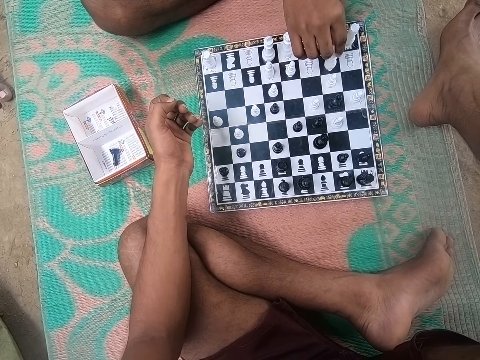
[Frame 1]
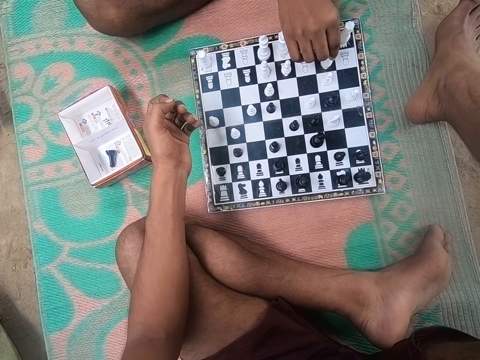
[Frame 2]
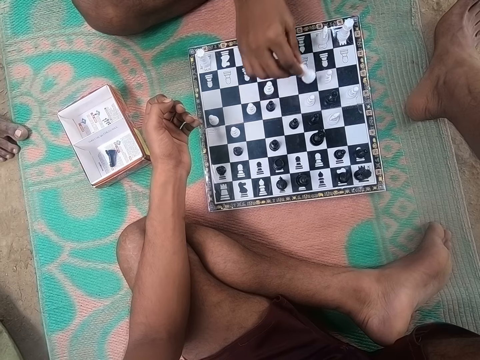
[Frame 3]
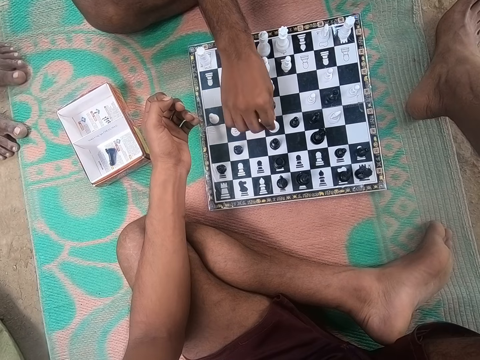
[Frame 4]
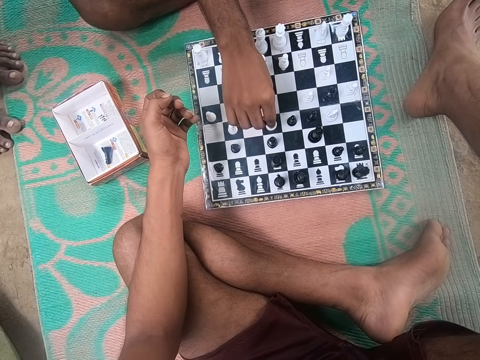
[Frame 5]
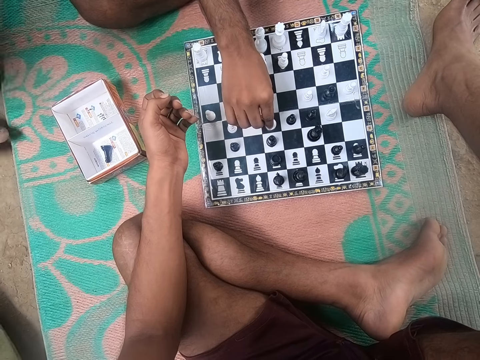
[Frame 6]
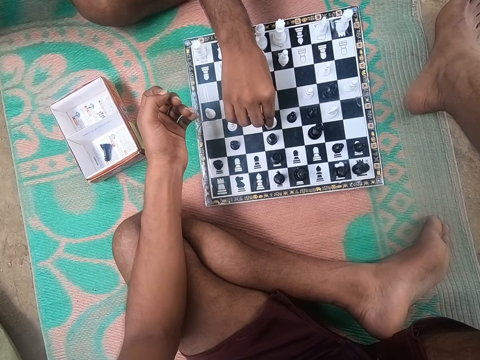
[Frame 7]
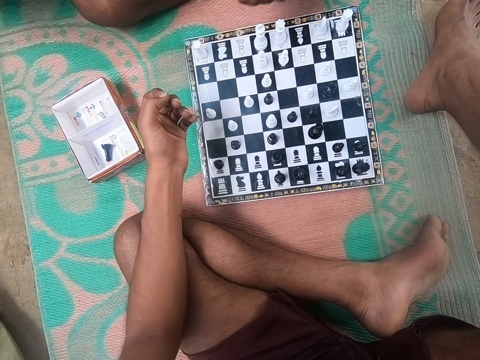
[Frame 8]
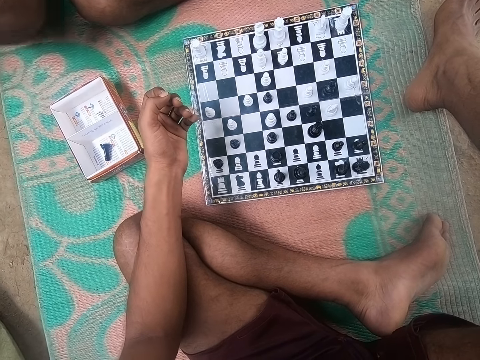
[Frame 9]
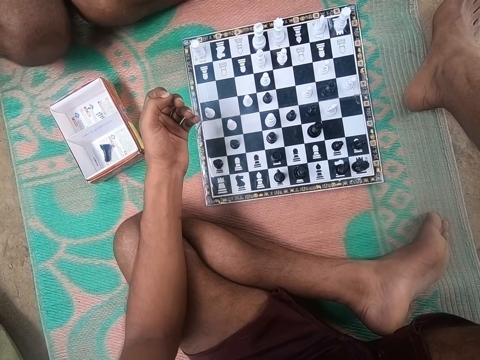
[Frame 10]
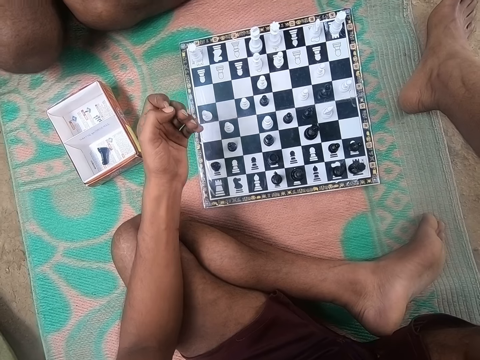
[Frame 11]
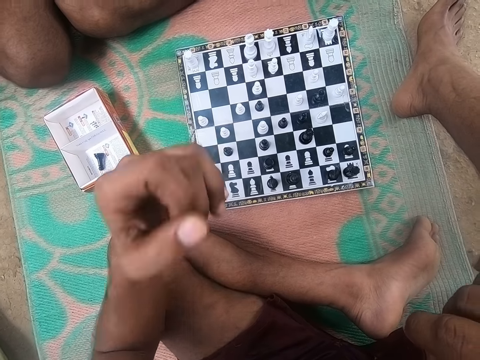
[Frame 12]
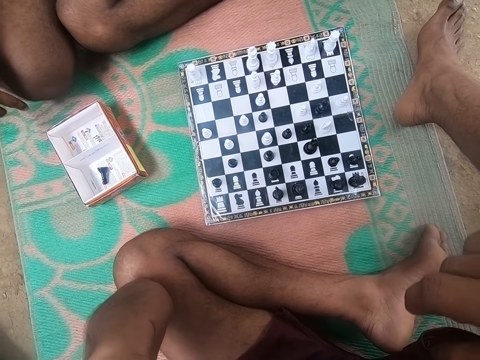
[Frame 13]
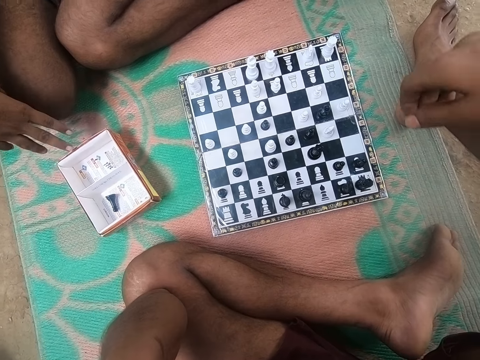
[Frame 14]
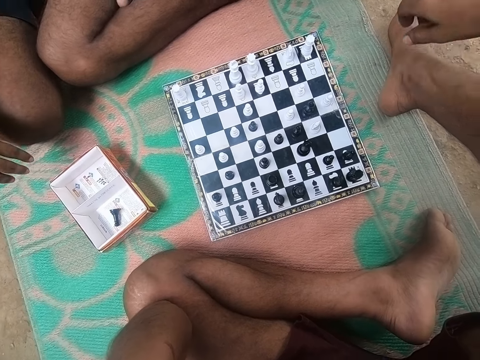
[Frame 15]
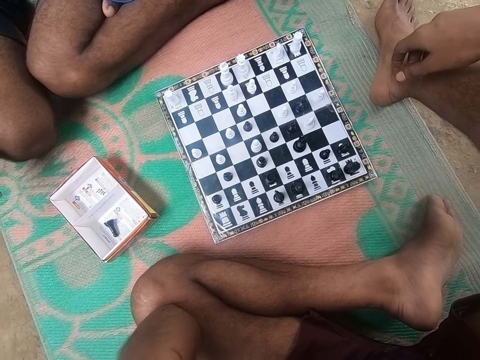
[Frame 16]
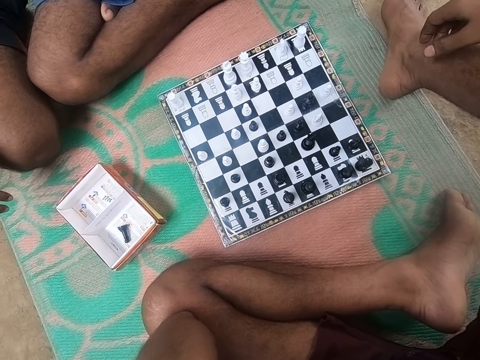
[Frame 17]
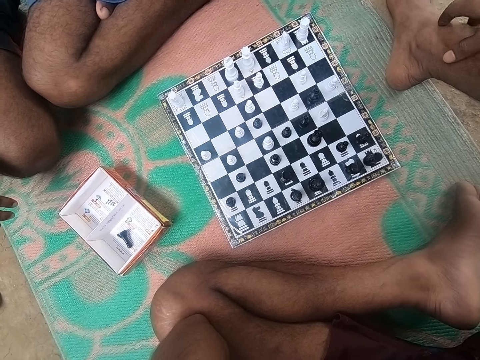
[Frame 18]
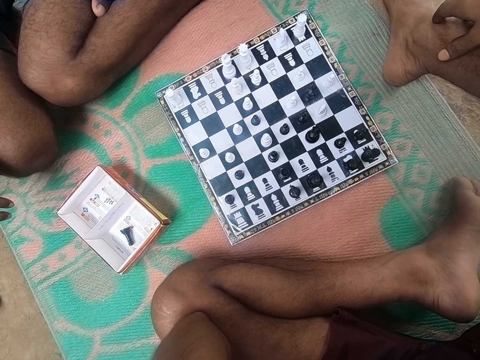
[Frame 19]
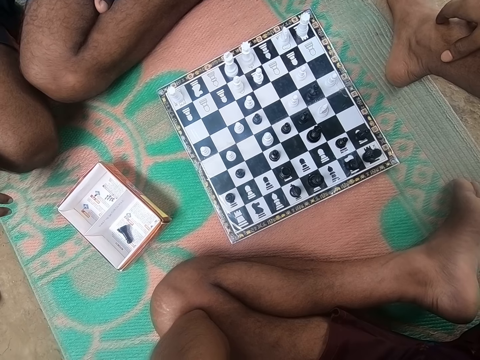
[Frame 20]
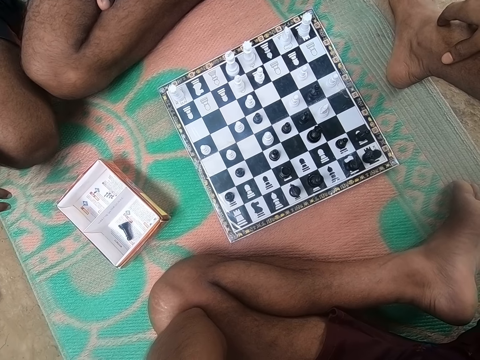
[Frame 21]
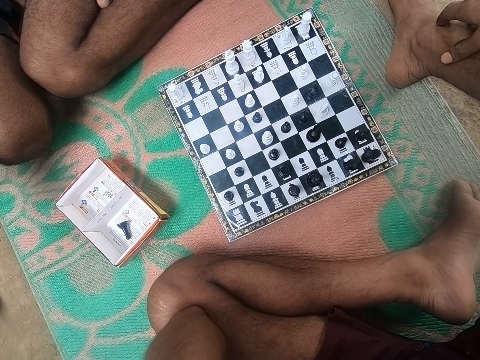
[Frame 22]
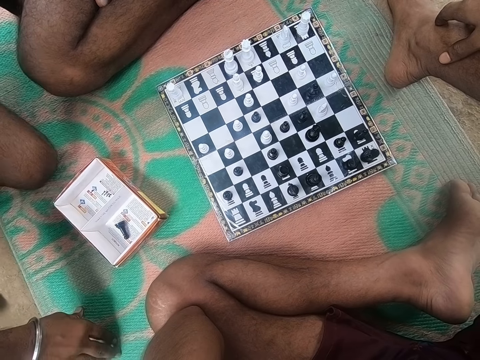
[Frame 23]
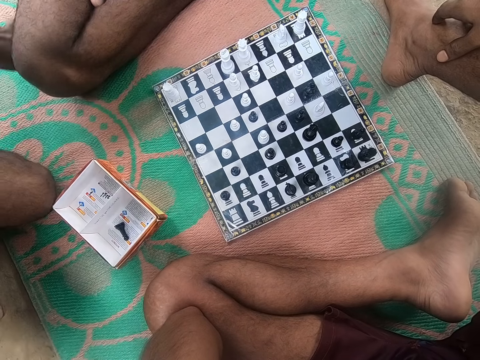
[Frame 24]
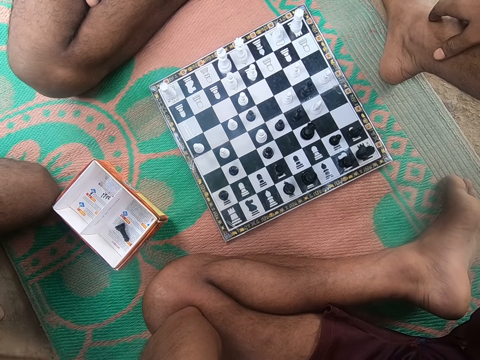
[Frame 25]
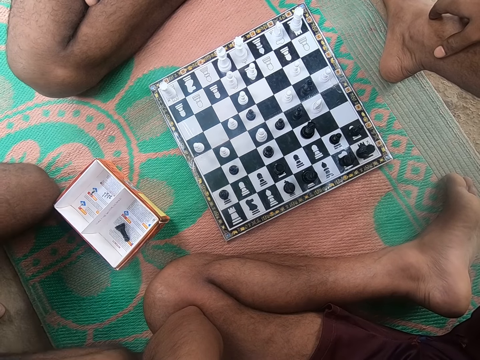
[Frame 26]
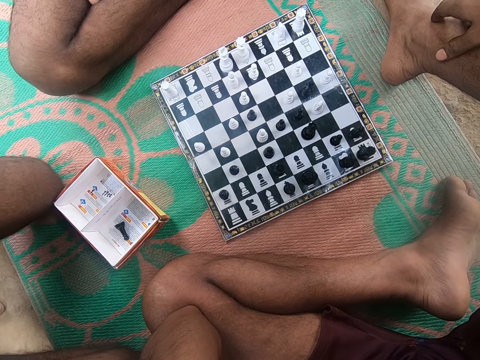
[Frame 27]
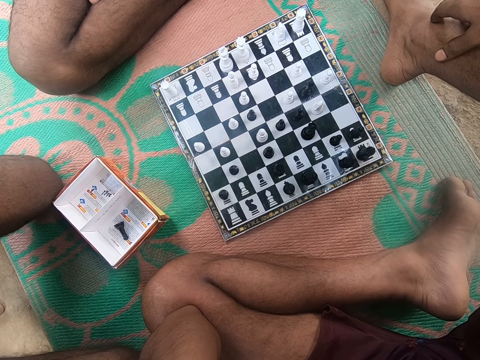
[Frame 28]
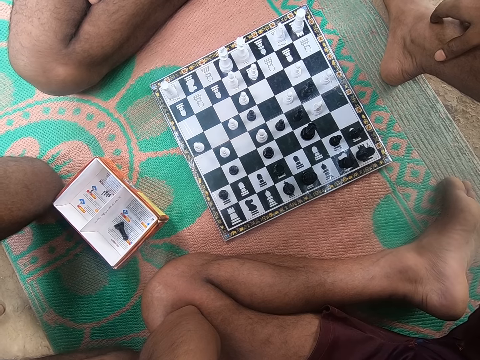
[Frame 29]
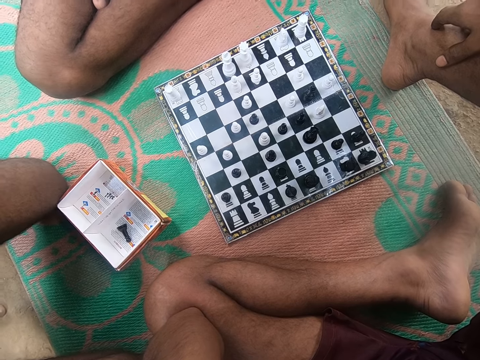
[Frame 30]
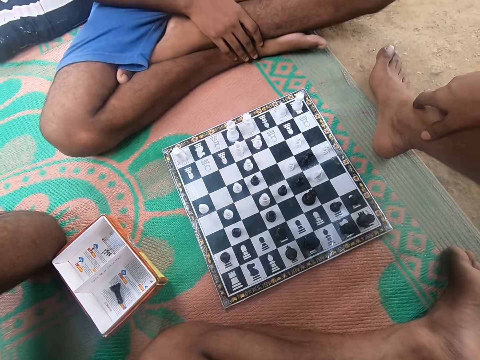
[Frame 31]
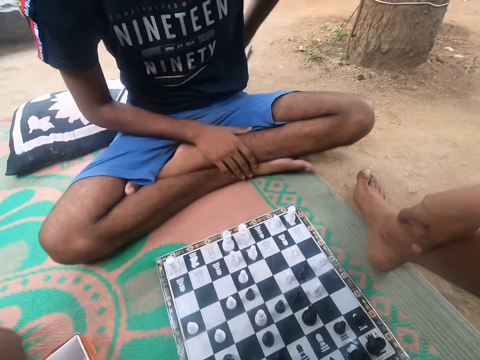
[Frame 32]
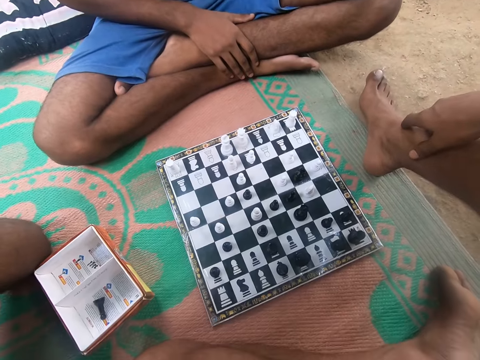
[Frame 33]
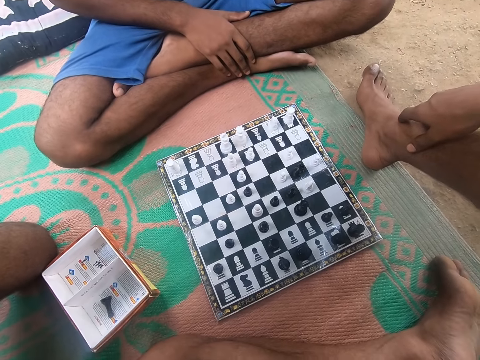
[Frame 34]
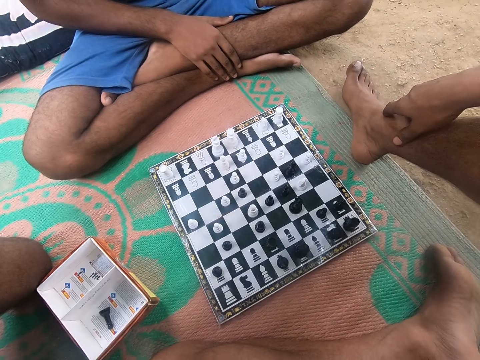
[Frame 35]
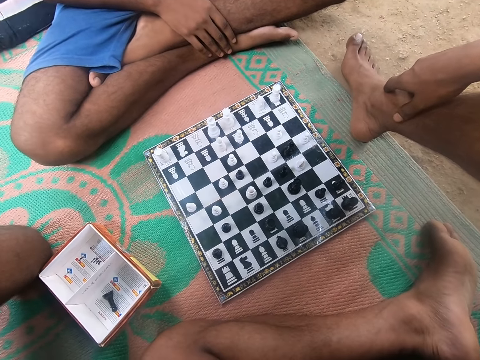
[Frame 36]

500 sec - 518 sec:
The camera wearer looks at the chess. A man plays. The camera wearer lifts the hand up and touches something. Another man moves a box and touches the chess box. The first man looks around the chess board. The camera wearer looks around the chess board. The other man moves on the floor. The first man looks around the chess board. The camera wearer looks around the chess board. The other man adjusts the camera. The camera wearer looks at the chess.

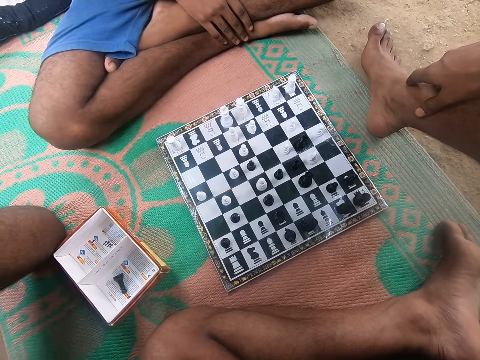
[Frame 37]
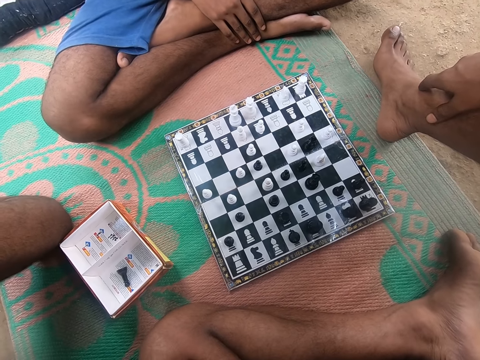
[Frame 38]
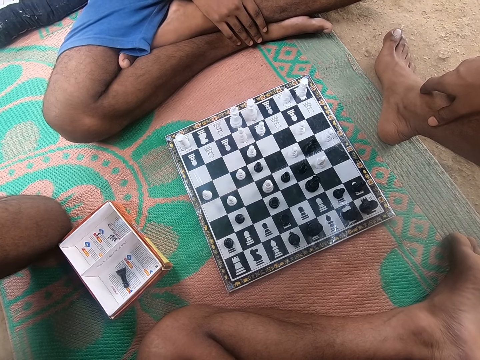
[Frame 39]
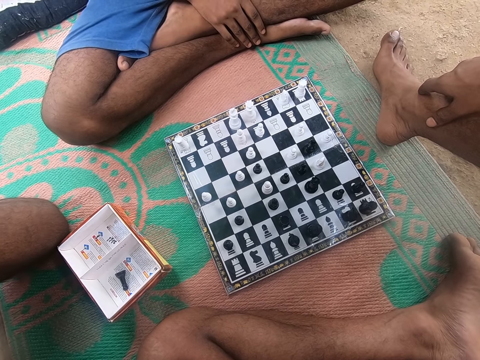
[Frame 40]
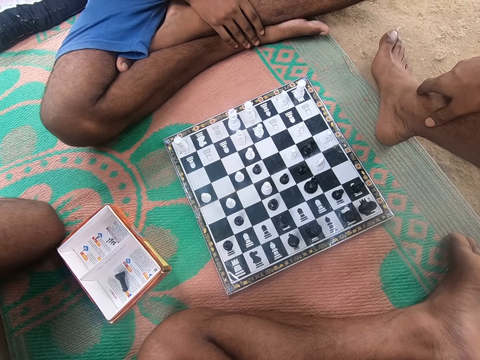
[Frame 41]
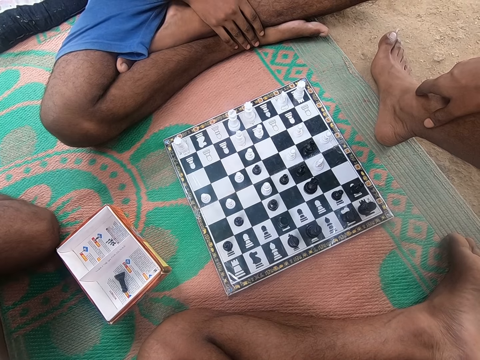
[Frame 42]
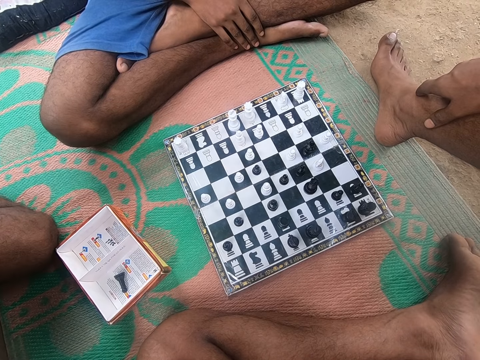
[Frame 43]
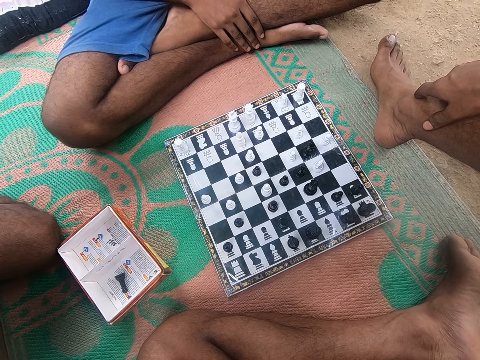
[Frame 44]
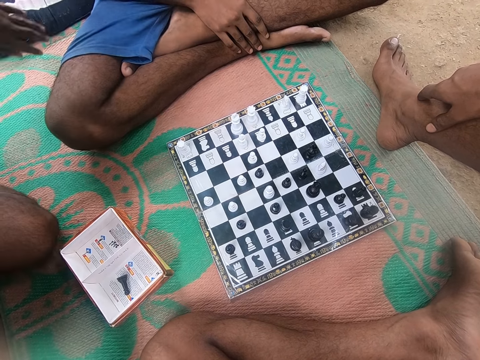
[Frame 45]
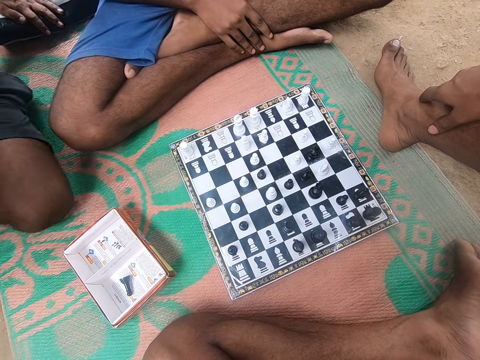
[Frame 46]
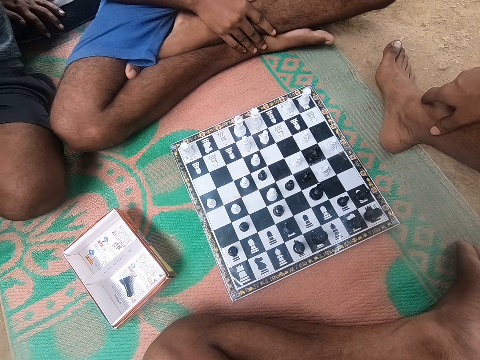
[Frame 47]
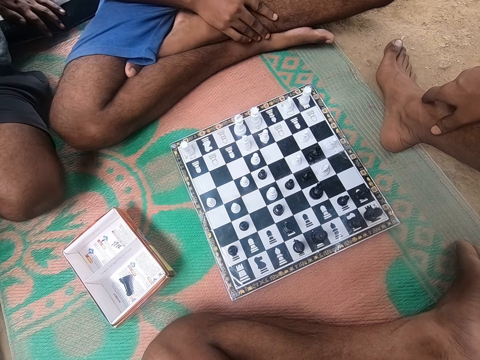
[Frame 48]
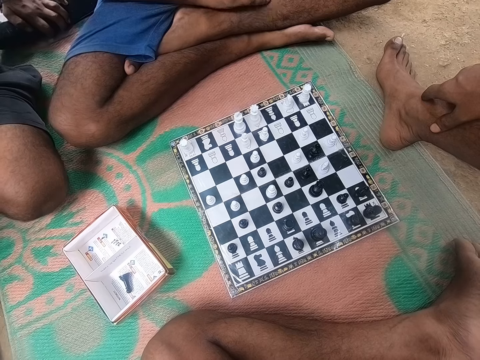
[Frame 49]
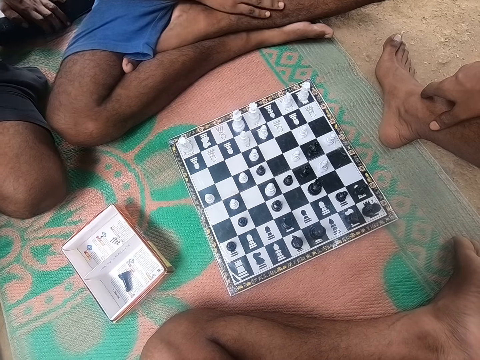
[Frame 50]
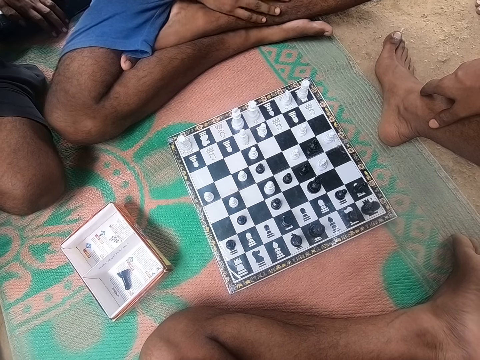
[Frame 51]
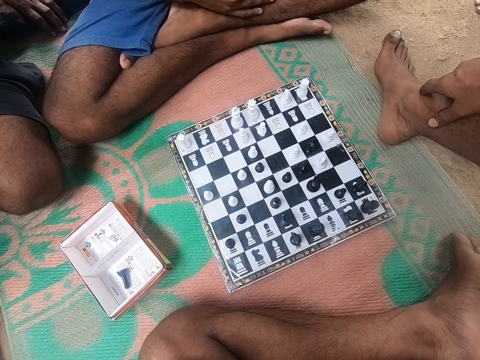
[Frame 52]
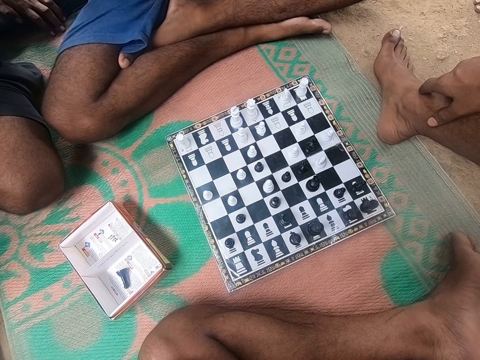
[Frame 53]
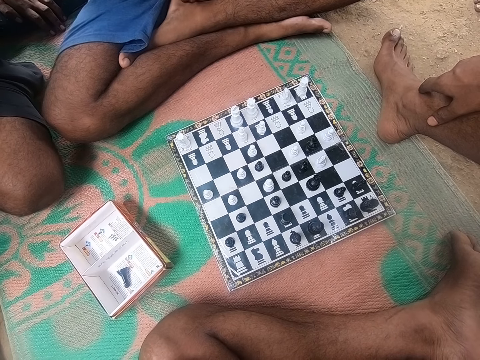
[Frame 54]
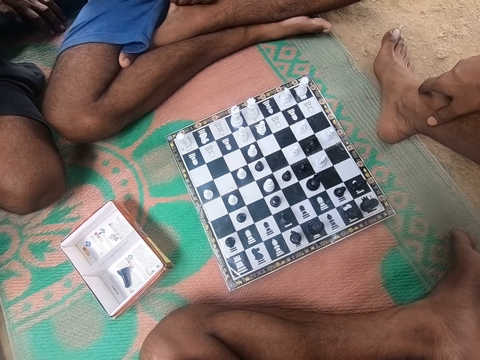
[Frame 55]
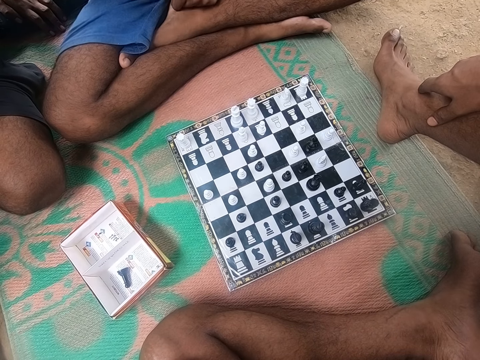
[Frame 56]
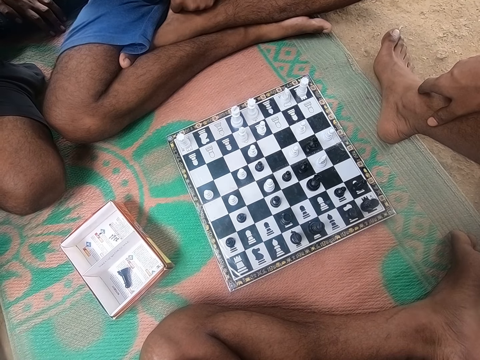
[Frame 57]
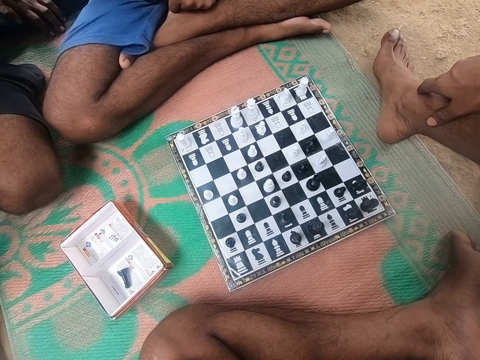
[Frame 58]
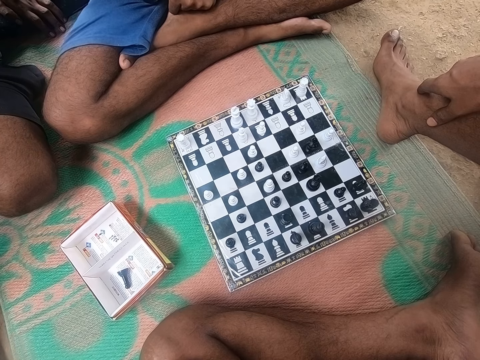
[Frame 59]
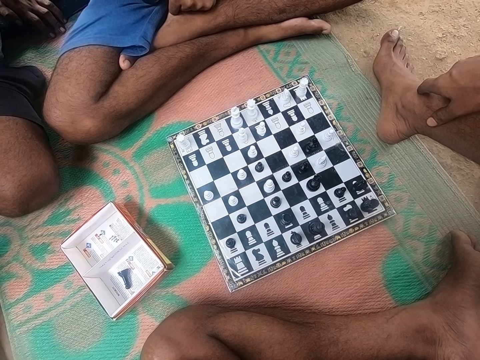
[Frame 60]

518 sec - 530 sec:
A man looks around the chess board. The camera wearer looks around the chess board. Another man sits on the floor. The first man looks around the chess board. The camera wearer looks around the chess board. The other man talks to the first man. The camera wearer converses with the first man and the other man. The first man looks around the chess board. The camera wearer looks around the chess board.
